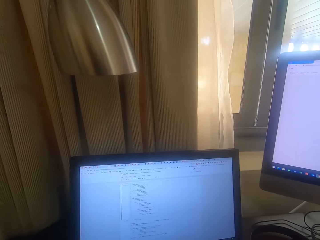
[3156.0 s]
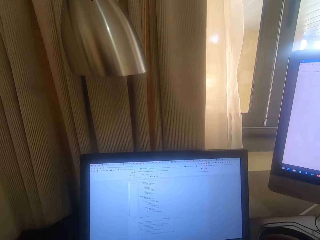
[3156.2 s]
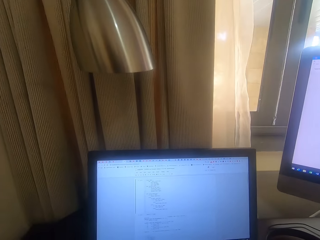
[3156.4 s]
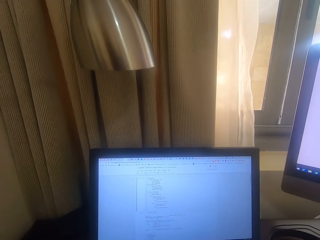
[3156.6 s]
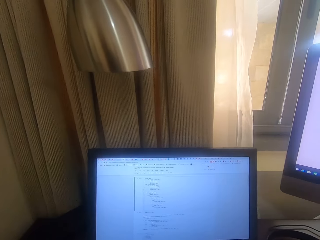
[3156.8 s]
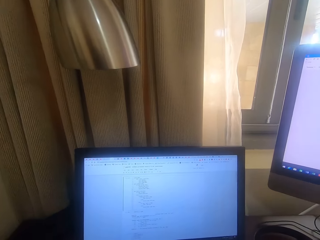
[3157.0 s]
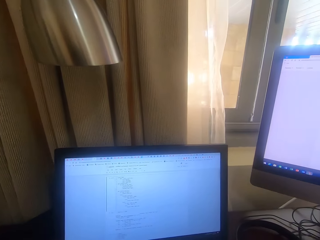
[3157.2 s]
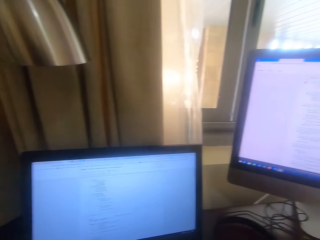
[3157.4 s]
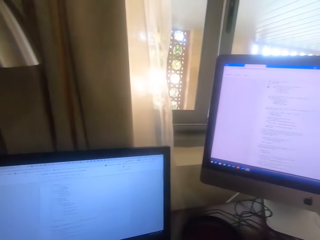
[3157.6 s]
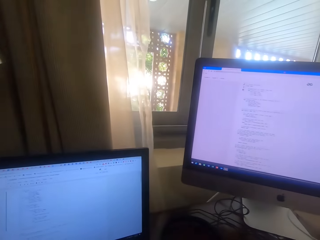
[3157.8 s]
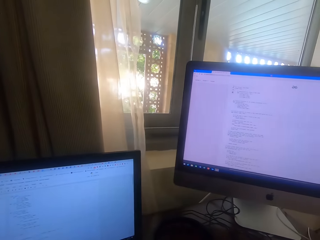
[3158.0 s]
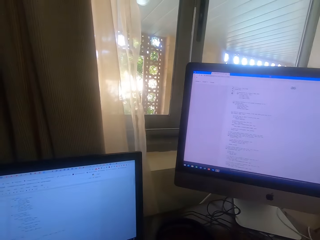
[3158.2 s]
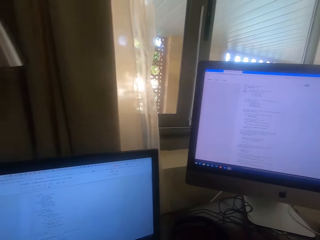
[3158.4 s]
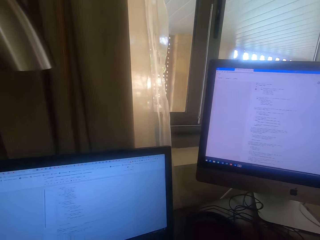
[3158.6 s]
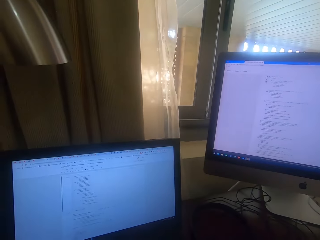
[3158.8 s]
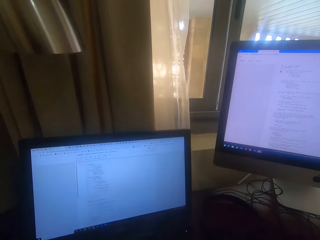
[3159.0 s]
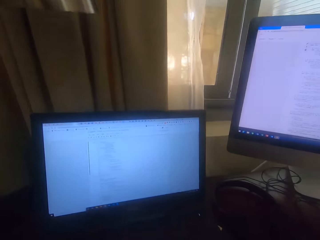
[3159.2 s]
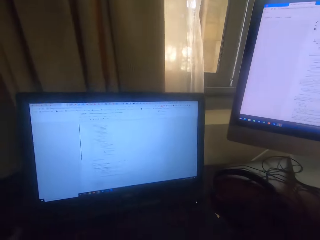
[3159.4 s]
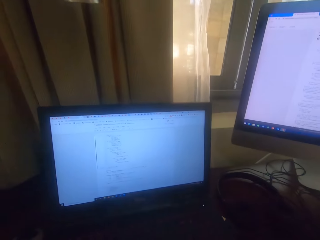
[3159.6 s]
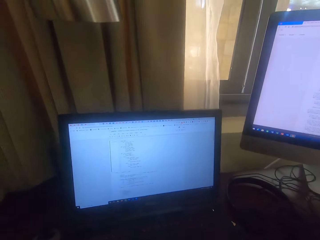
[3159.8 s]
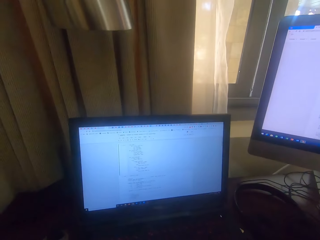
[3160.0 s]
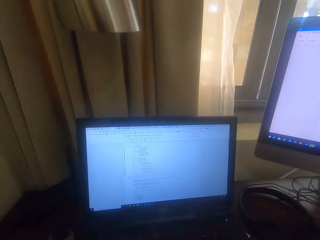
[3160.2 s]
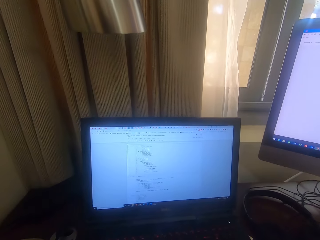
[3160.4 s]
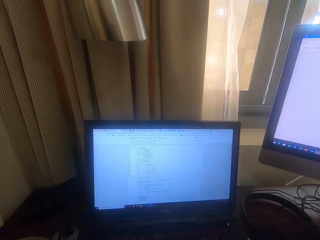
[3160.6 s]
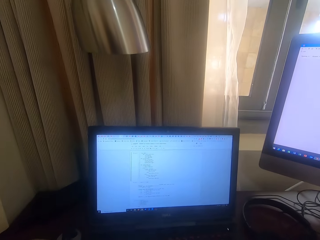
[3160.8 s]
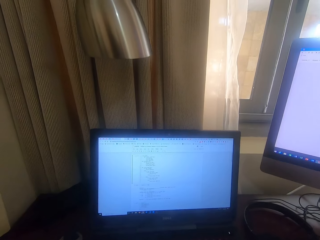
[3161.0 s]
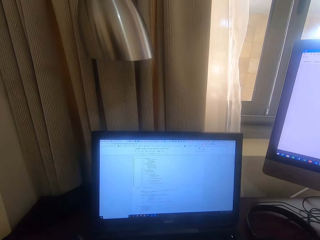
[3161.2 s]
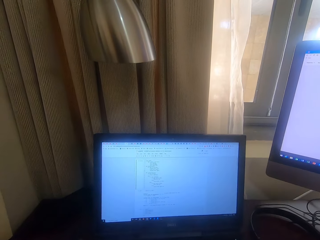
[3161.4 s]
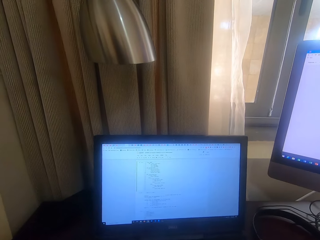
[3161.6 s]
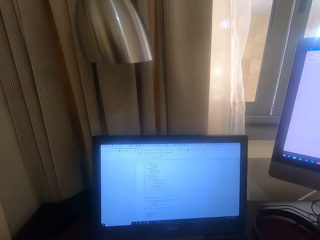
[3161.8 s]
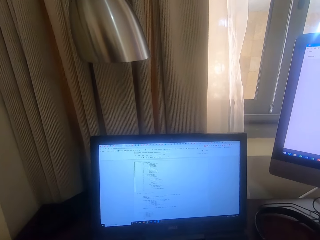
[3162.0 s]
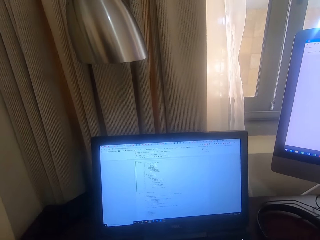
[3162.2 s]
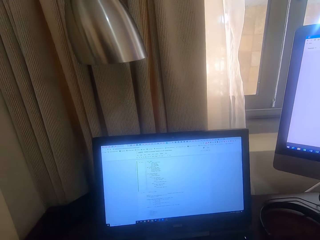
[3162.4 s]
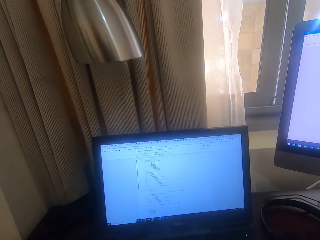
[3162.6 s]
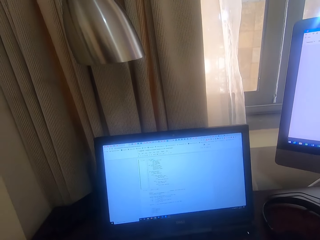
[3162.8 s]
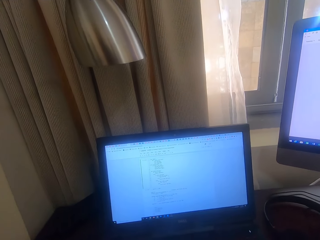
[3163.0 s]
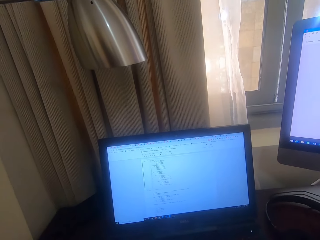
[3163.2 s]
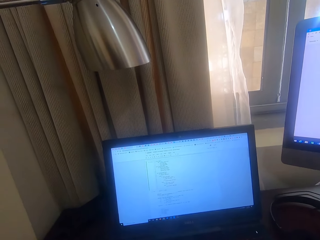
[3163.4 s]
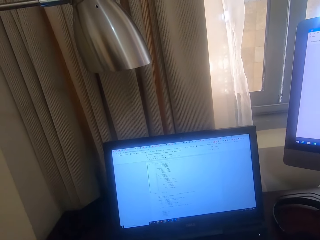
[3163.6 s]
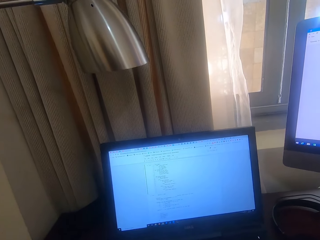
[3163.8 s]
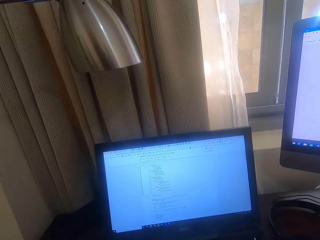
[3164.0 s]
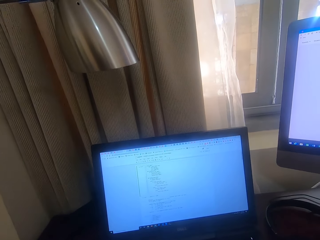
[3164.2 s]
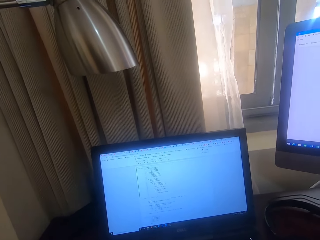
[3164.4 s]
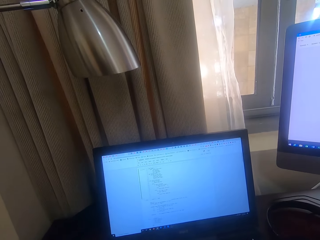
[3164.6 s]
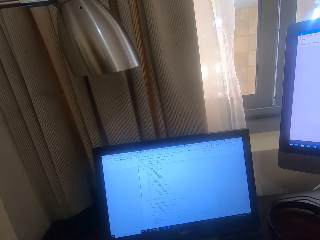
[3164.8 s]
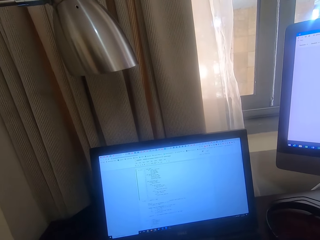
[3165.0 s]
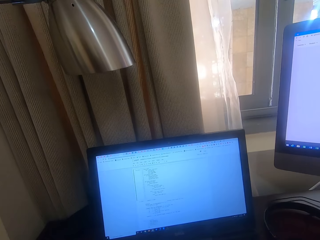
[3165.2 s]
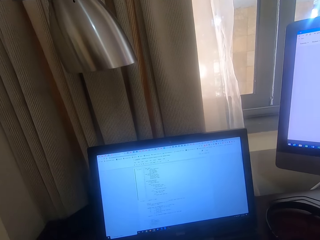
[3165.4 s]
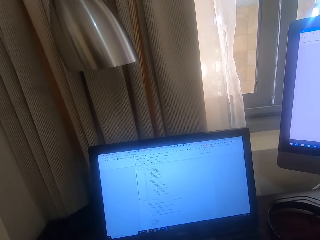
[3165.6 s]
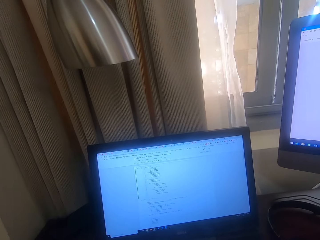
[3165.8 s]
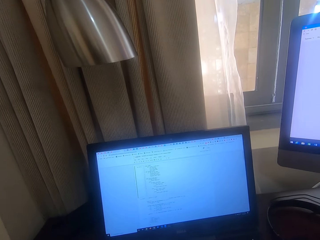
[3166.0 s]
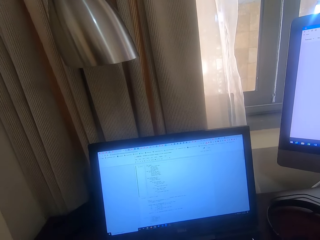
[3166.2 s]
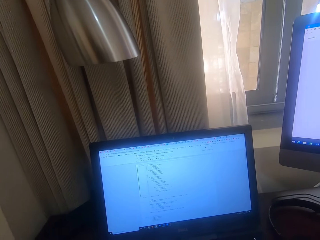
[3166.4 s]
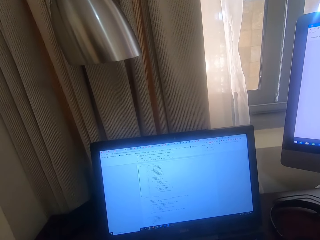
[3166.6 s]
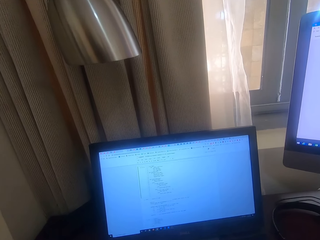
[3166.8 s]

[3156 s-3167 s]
The camera wearer looks at a computer screen. They look at another computer screen. They cough. They stare at a computer screen.

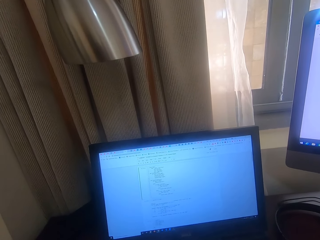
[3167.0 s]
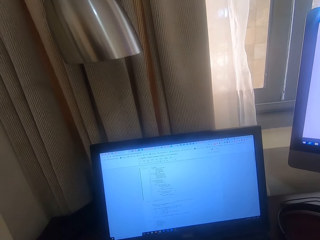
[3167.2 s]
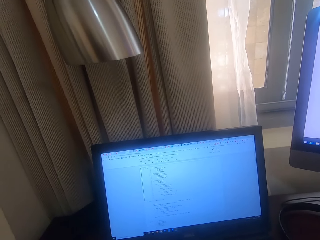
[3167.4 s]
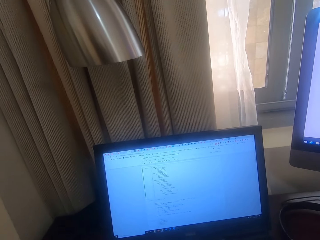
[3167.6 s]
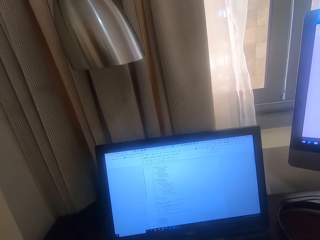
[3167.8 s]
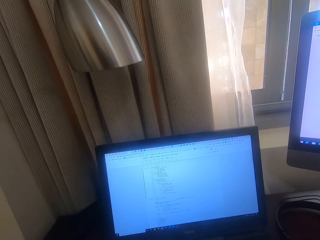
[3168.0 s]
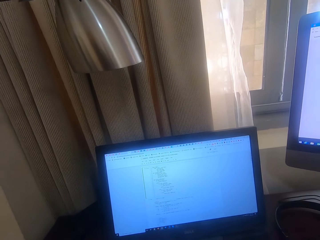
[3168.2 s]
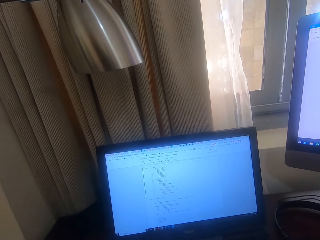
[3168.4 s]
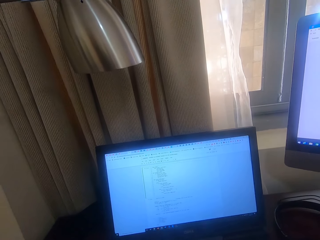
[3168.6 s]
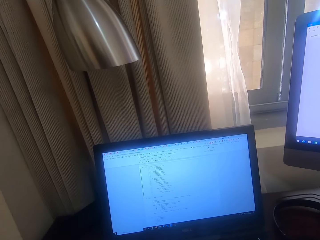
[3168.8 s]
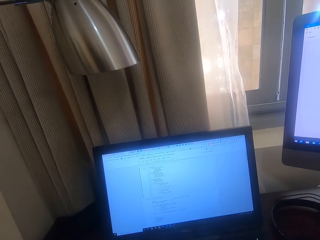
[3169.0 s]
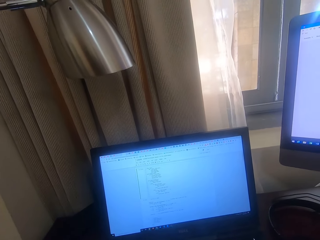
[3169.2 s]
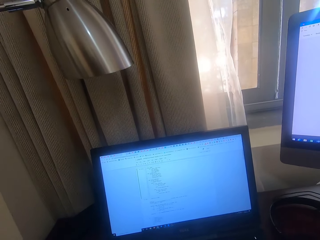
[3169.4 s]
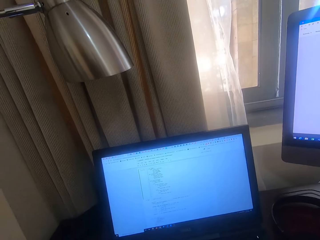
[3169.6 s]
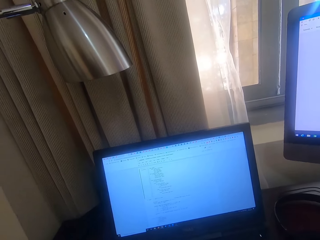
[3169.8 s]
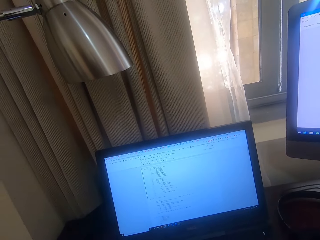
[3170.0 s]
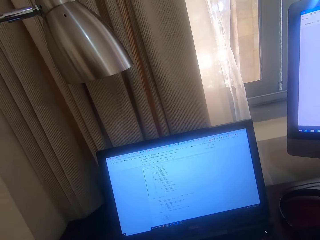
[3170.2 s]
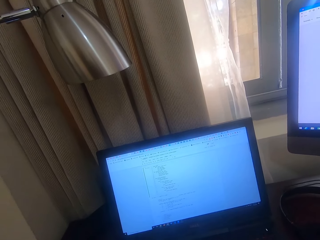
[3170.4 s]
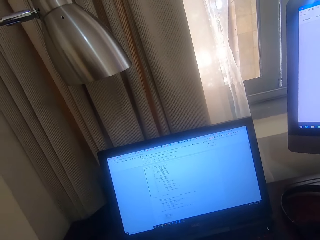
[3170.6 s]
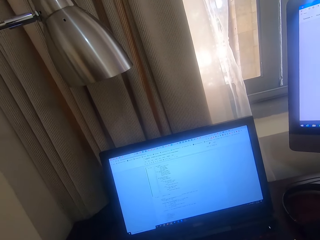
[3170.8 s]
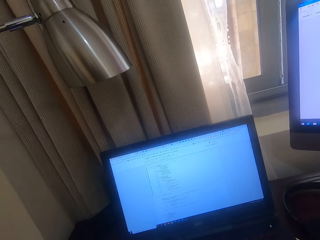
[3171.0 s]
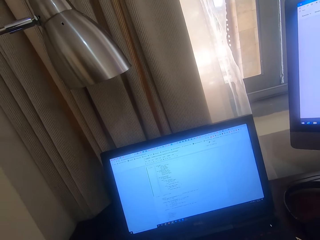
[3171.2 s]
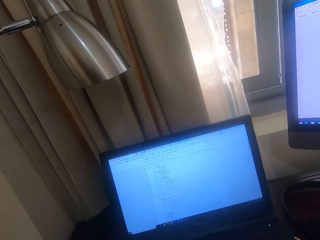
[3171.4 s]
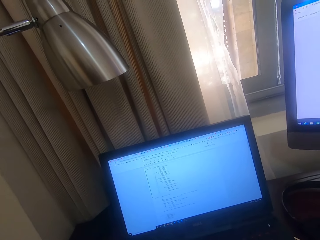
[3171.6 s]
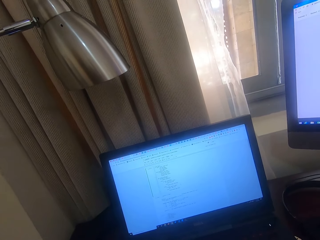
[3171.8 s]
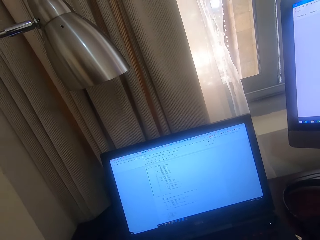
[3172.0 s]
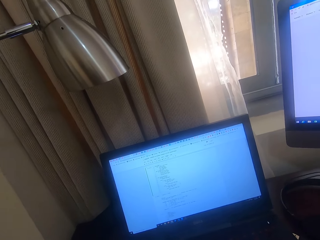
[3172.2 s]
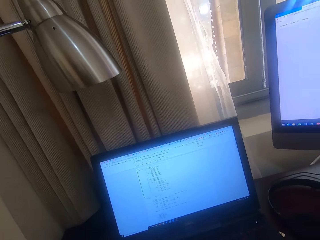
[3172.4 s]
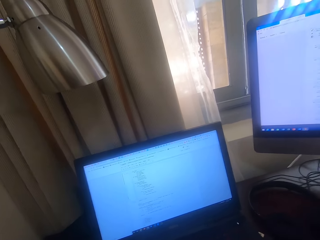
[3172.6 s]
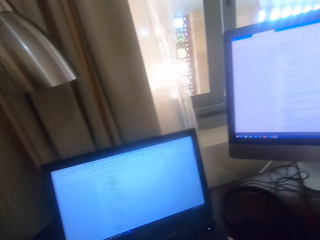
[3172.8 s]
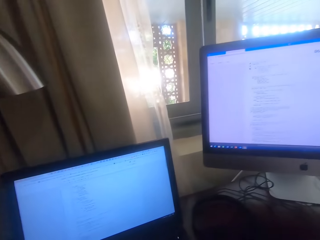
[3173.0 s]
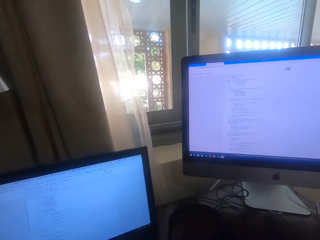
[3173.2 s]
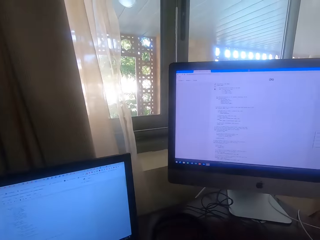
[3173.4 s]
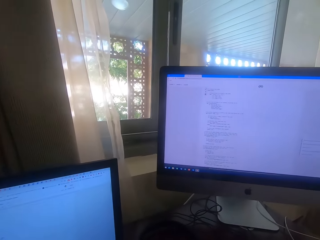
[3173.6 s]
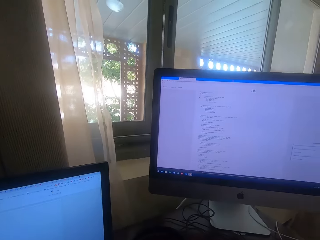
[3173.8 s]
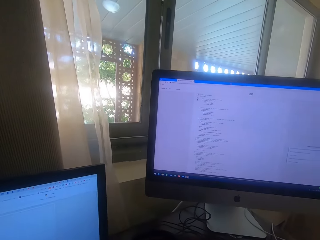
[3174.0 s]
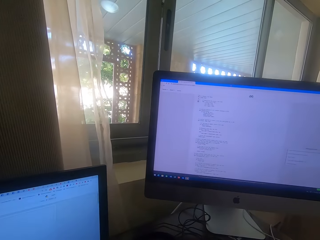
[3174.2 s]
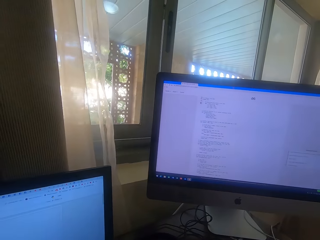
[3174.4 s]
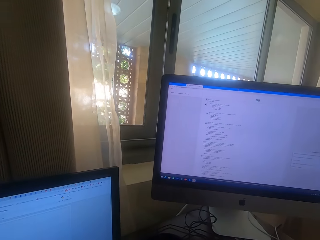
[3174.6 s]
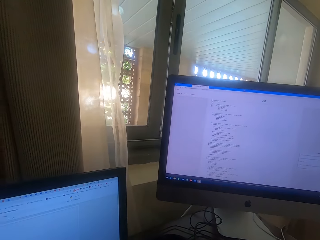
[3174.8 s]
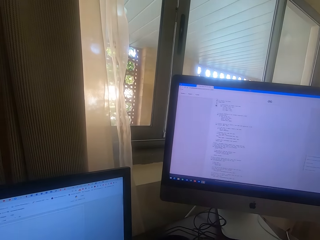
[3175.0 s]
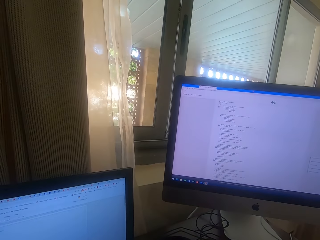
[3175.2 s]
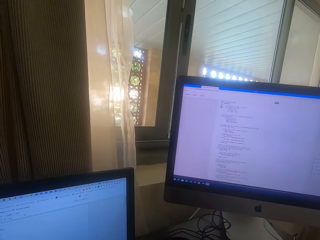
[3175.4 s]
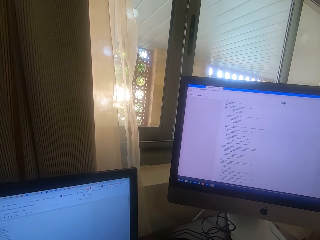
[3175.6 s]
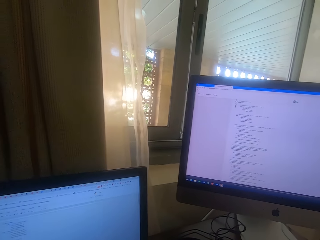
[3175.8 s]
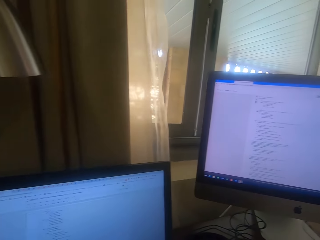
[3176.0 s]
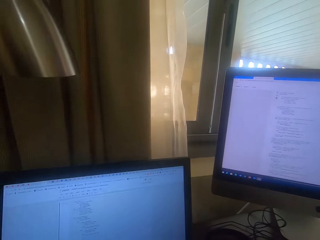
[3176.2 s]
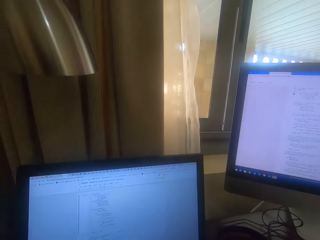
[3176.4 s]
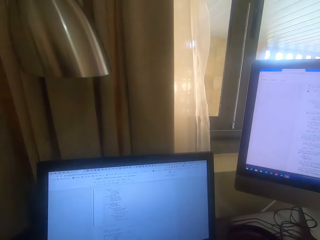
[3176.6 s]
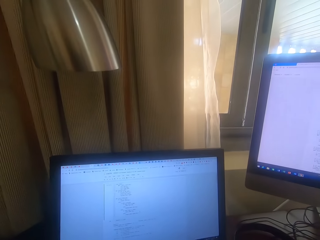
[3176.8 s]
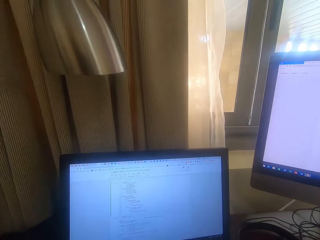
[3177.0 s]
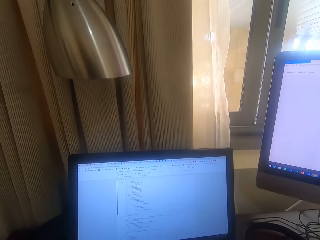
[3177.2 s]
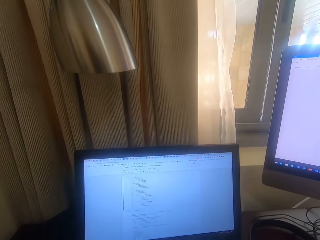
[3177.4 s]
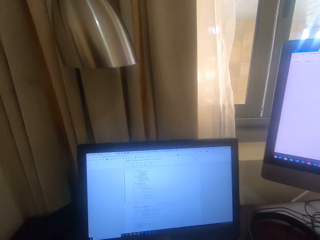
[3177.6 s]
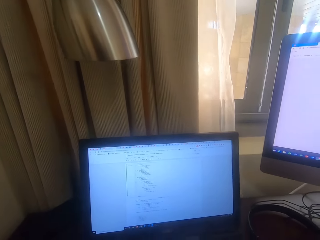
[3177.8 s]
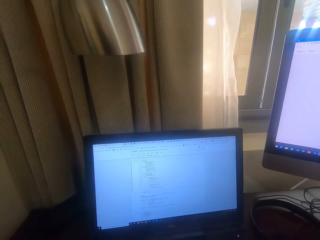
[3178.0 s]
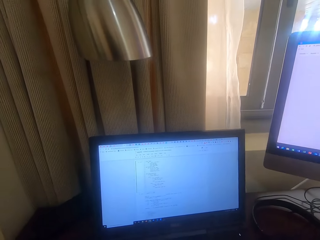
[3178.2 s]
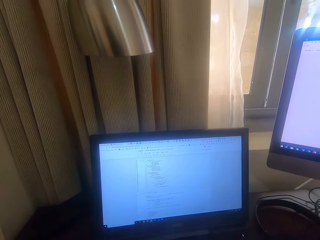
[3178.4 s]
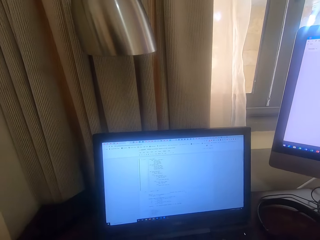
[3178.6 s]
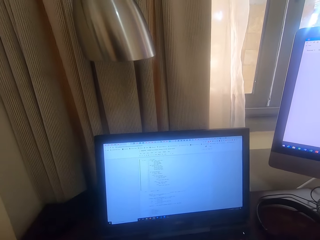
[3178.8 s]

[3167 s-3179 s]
The camera wearer looks at the computer screen. They look at another computer screen.
